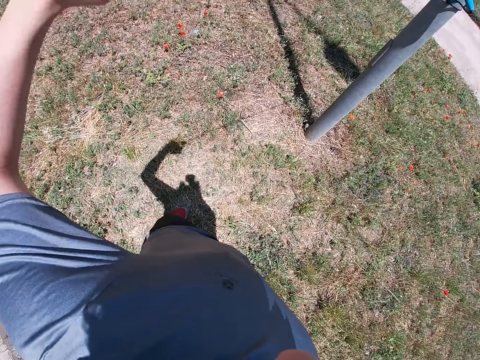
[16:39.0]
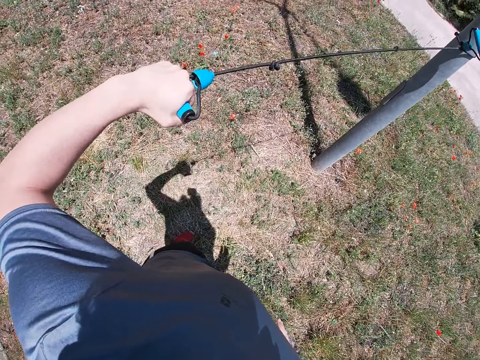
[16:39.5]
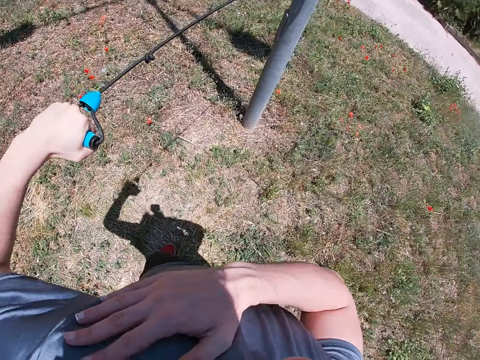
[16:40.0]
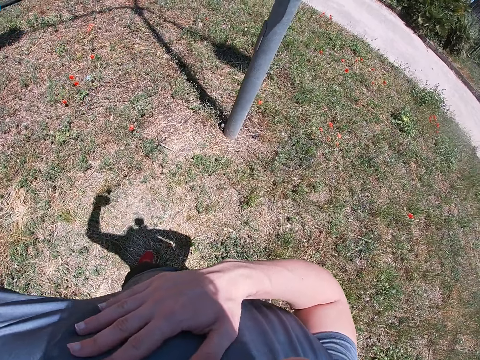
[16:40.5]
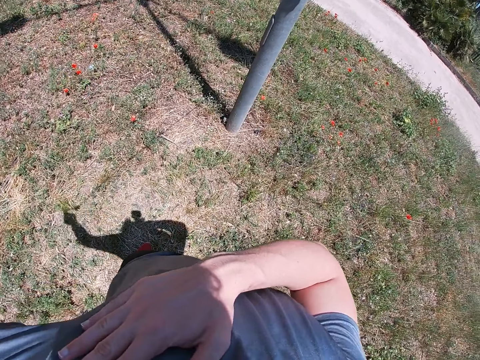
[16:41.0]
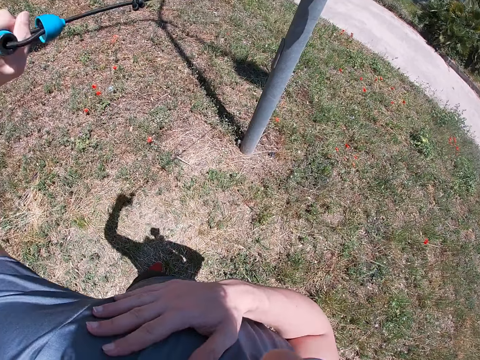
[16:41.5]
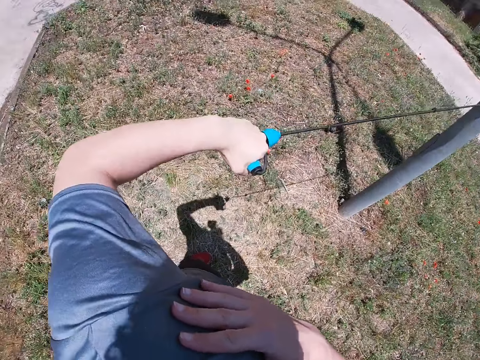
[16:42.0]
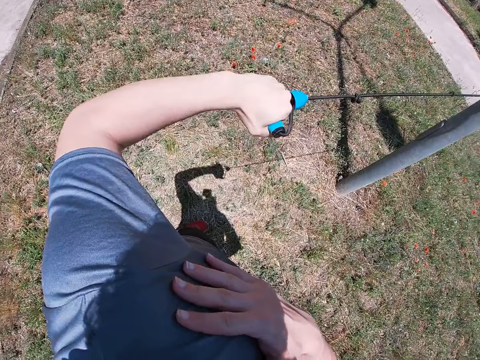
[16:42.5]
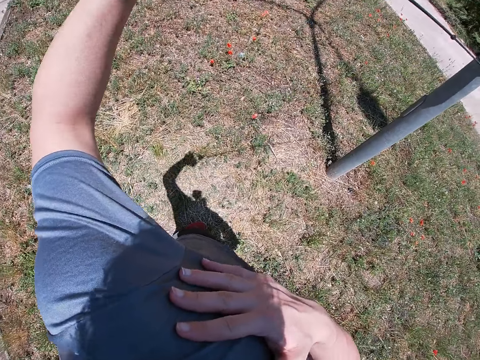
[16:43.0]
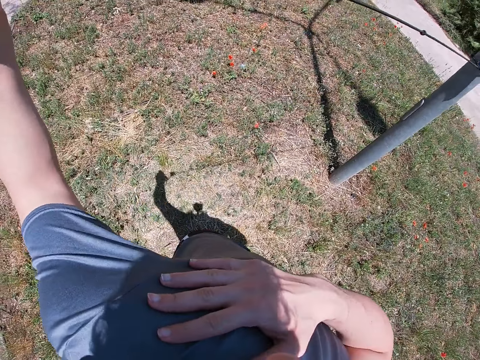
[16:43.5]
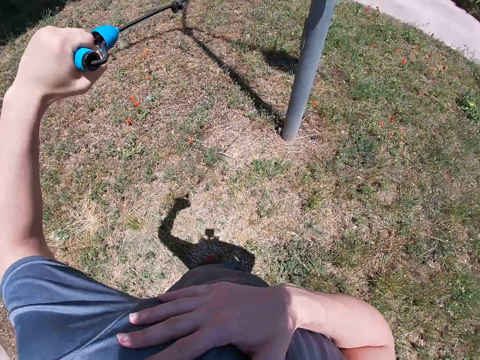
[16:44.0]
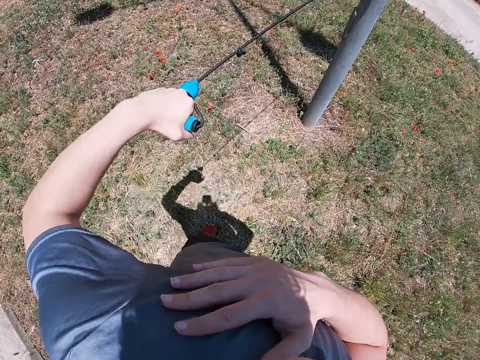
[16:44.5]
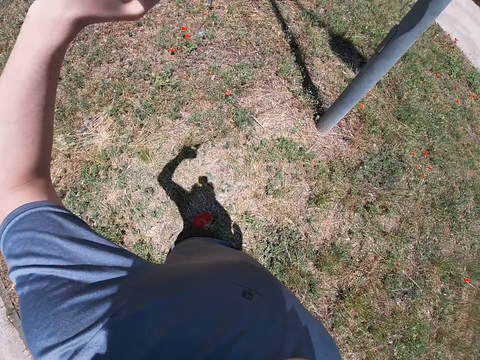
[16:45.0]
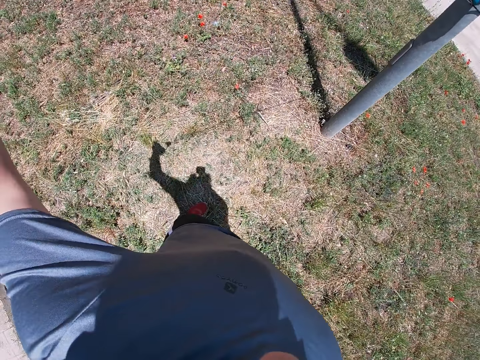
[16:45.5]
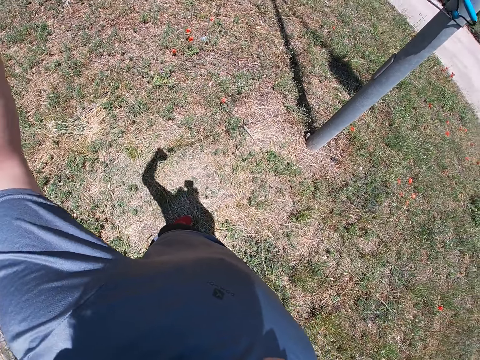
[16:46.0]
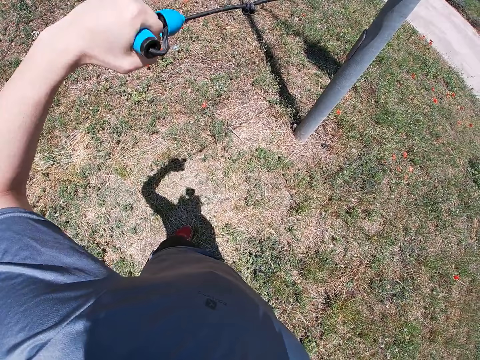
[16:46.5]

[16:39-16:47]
The camera wearer touches his body with his right hand. He puts his right hand on the chest.

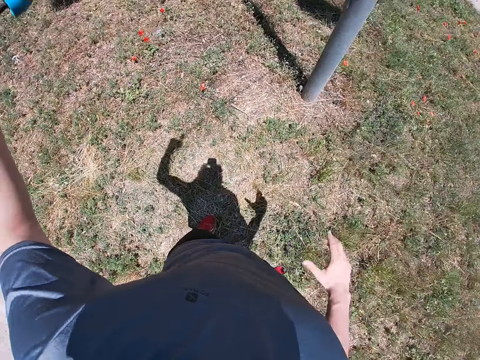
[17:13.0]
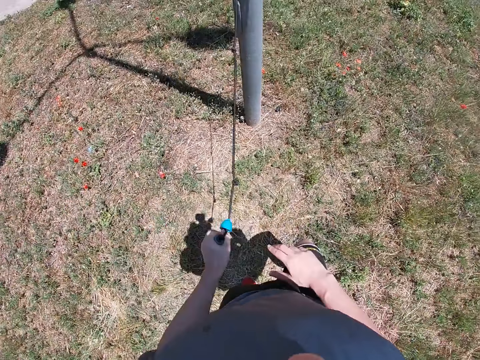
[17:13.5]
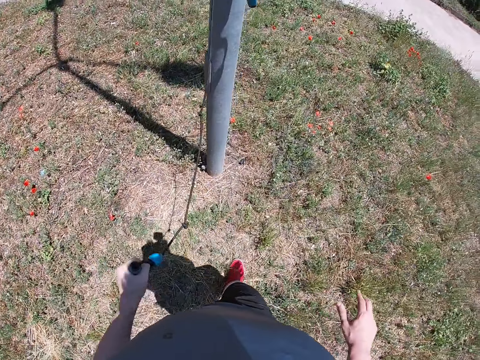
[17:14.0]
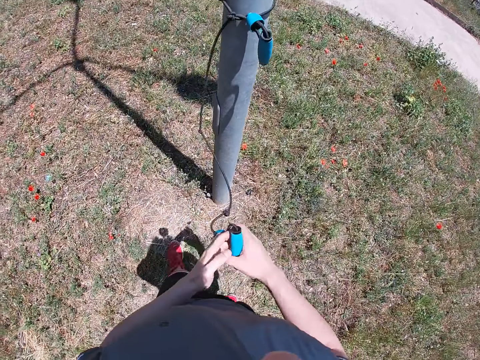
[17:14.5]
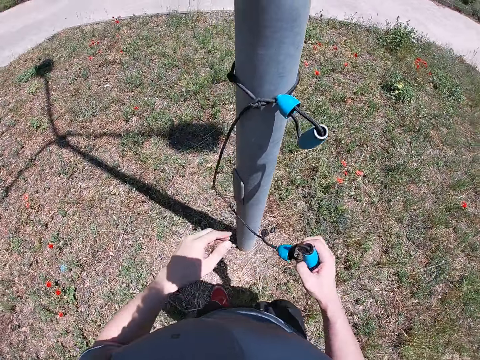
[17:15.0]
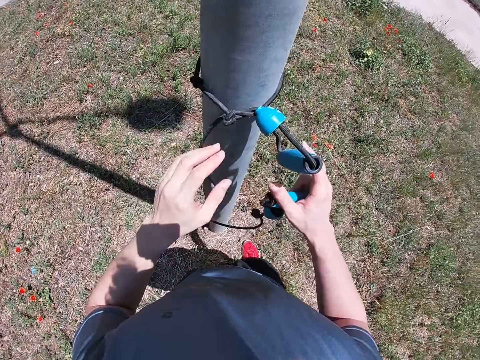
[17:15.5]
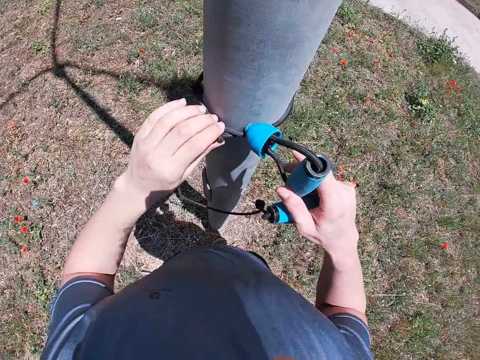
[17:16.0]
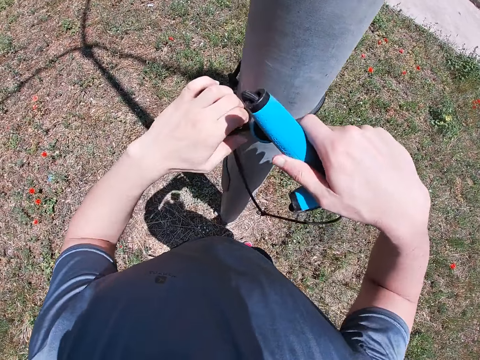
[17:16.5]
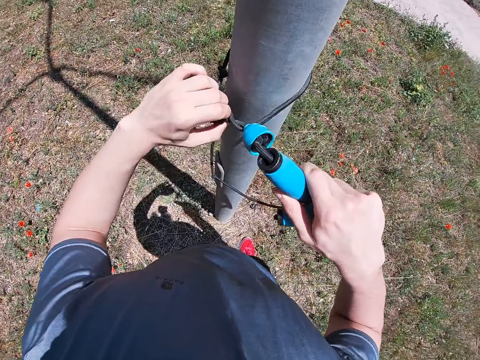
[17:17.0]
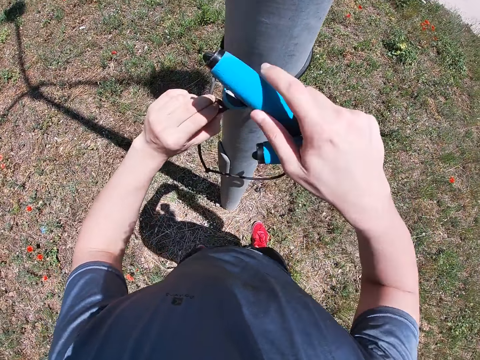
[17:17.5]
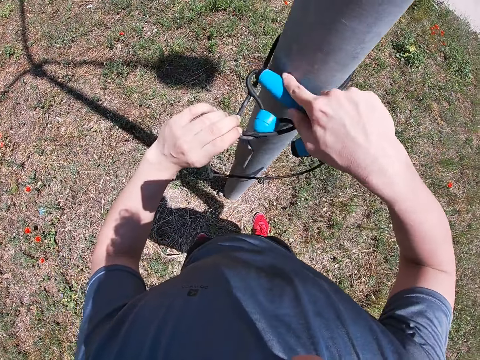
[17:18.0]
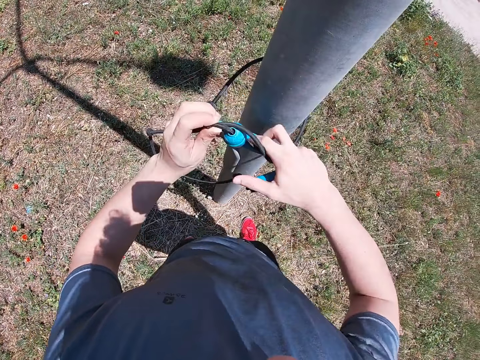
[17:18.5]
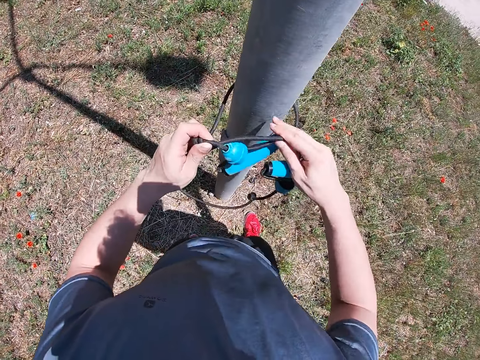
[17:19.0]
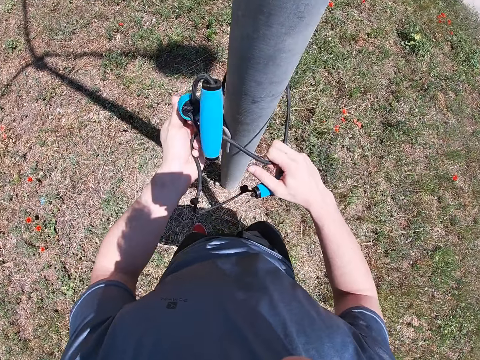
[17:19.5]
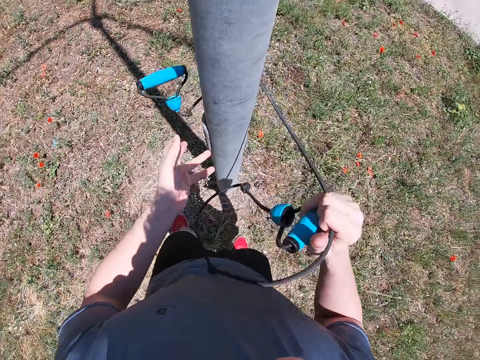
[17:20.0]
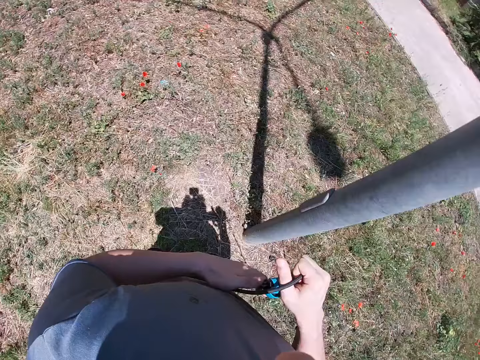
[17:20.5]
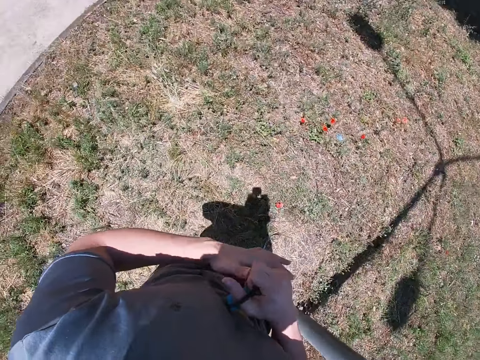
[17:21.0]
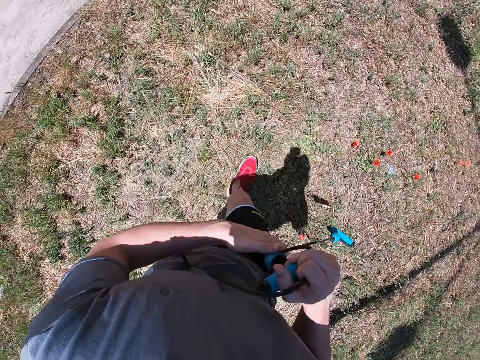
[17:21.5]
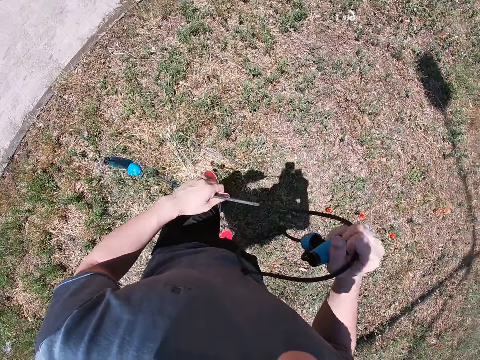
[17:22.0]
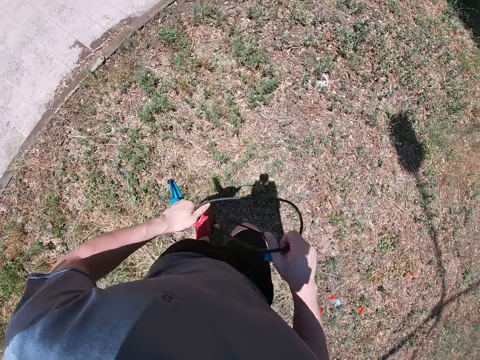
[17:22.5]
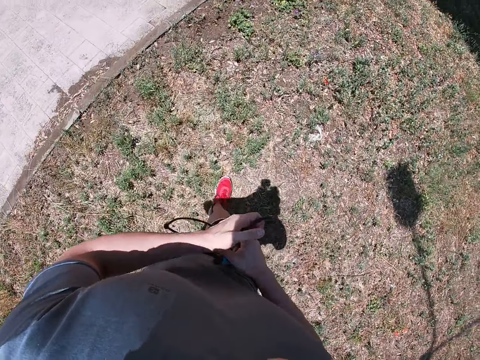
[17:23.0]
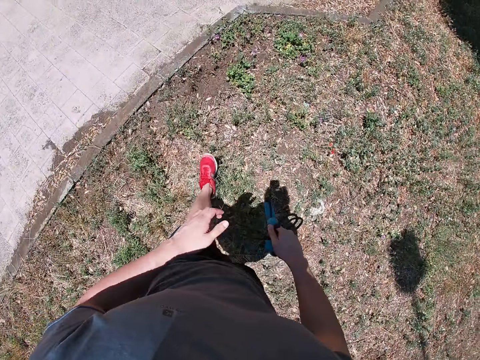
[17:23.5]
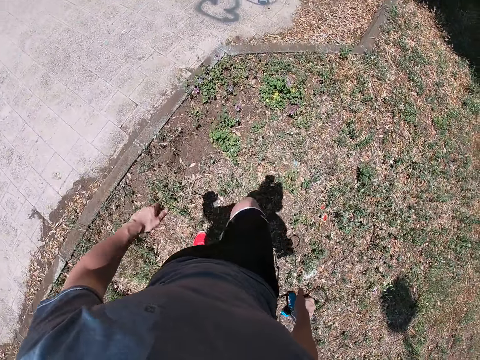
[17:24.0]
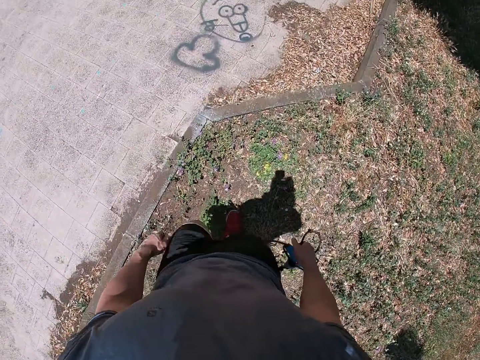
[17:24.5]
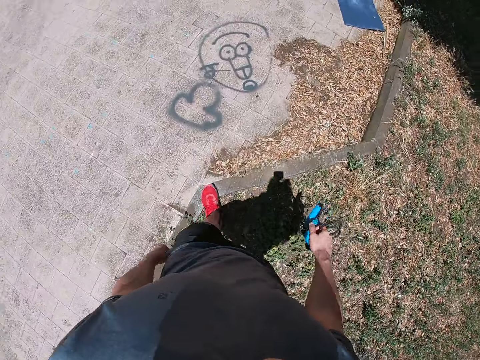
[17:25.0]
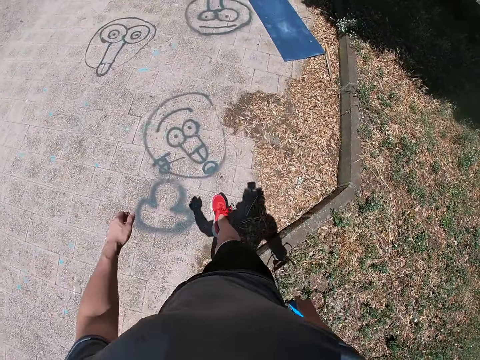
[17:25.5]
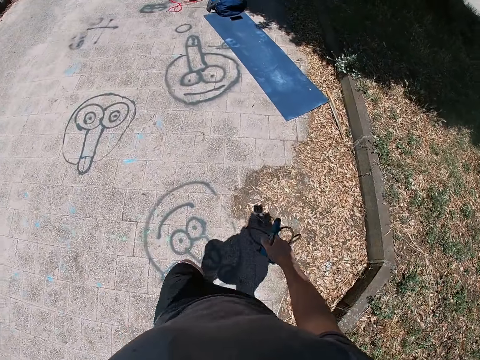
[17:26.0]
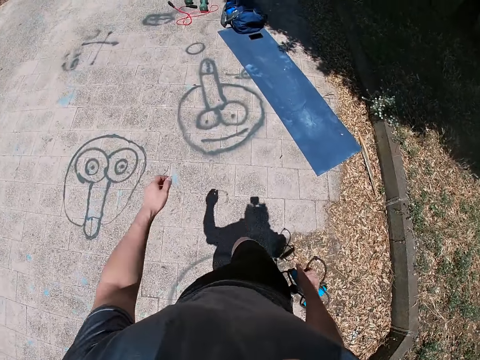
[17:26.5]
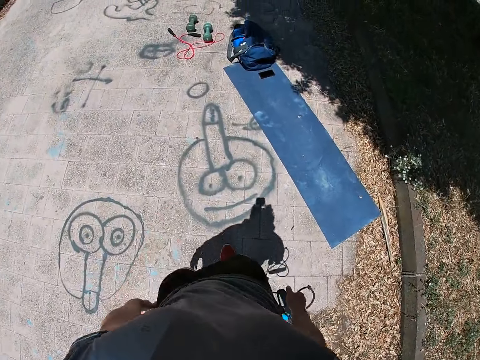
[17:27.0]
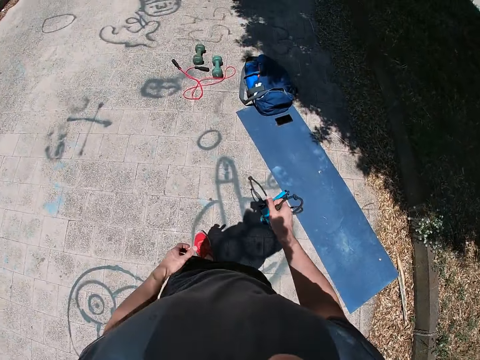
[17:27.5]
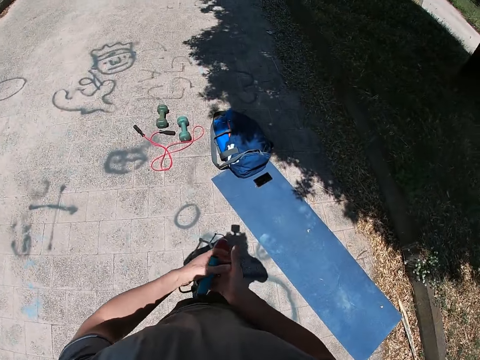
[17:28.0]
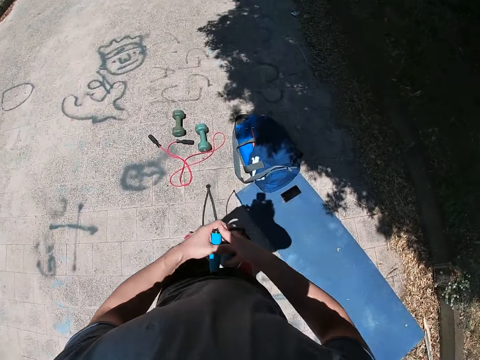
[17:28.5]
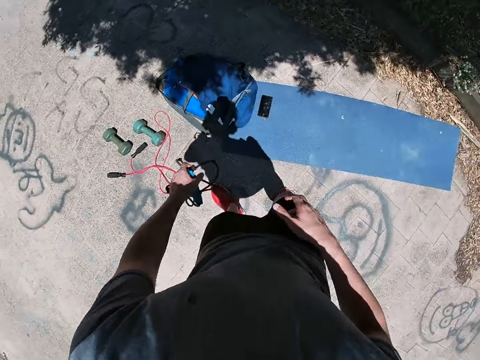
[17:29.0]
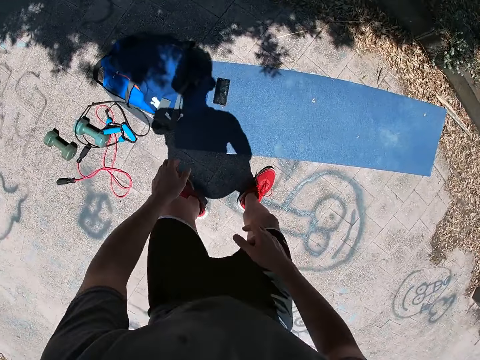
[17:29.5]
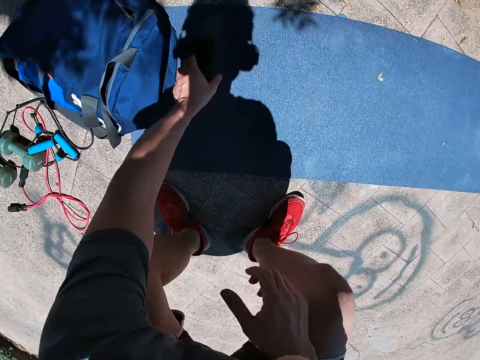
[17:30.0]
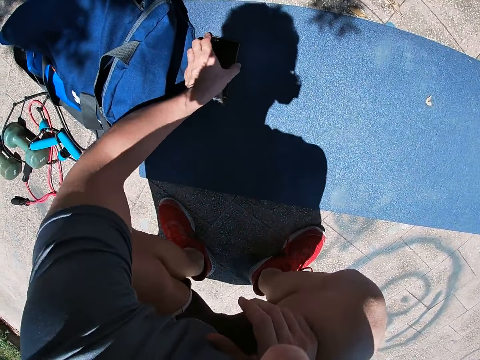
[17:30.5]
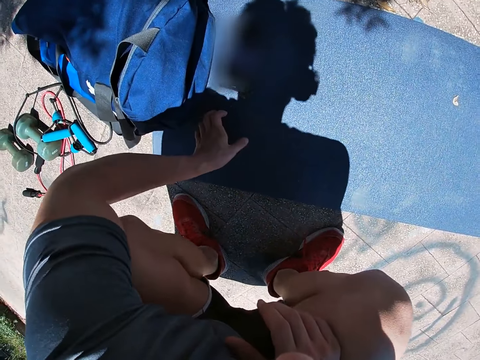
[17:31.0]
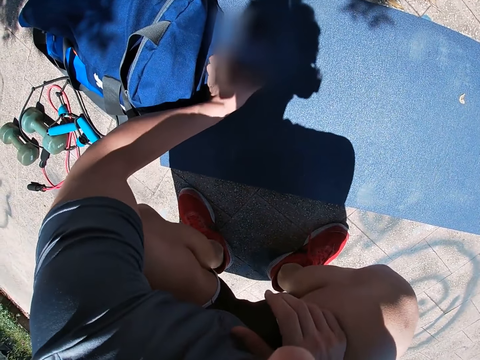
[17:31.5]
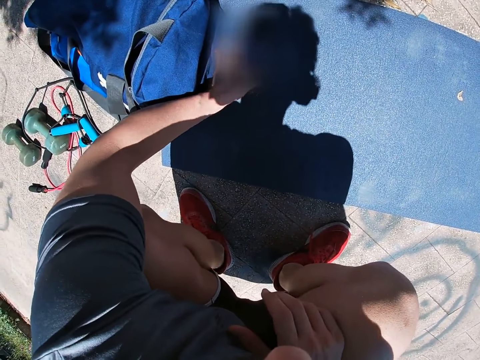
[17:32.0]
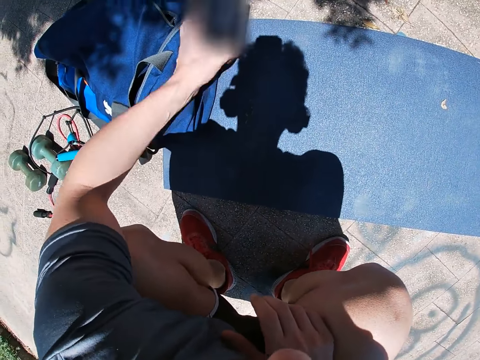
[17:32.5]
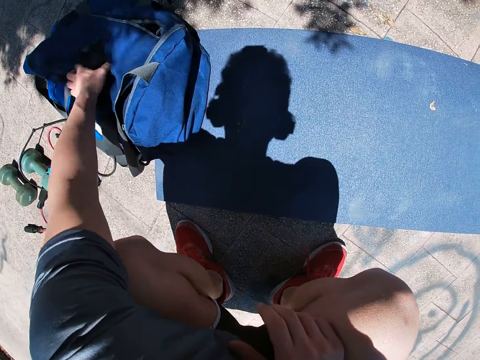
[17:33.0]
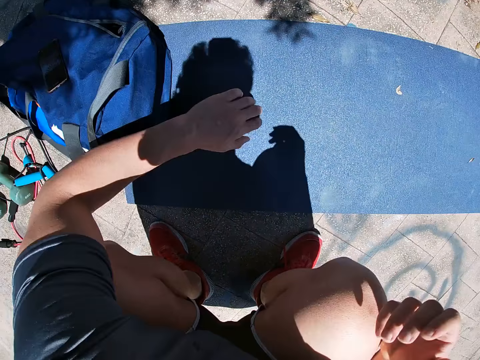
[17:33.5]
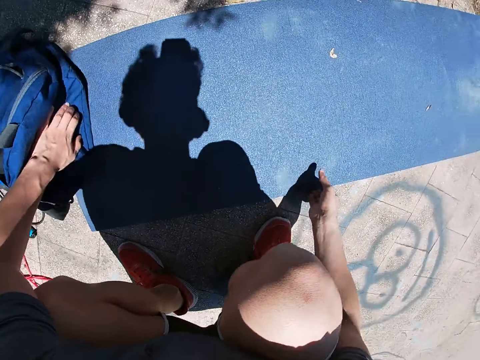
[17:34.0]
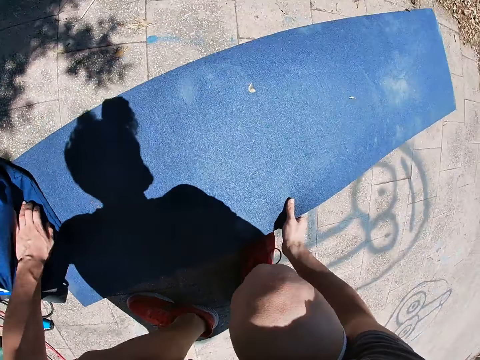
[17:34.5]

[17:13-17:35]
The camera wearer passes the rope from his left hand to his right hand. He unties the rope from the pole with both hands. He holds the rope with both hands. He walks towards a phone on the ground. He holds the rope with his right hand. He passes the rope from his right hand to his left hand. He drops the rope in his left hand on the ground. He touches the phone with his left hand. He presses the phone with his left hand. He picks up the phone with his left hand. He drops the phone in his left hand on a backpack. He places his left hand on the backpack. He picks up an exercise mat with his right hand.
